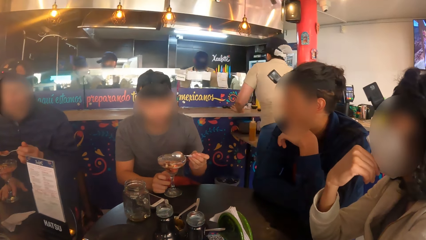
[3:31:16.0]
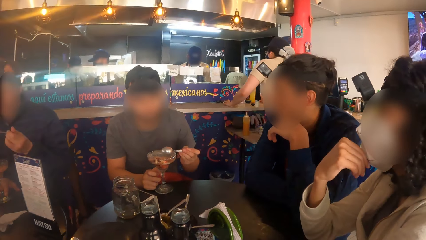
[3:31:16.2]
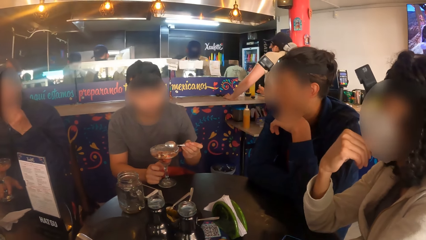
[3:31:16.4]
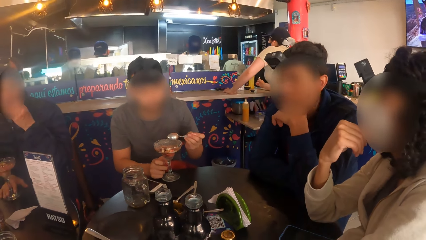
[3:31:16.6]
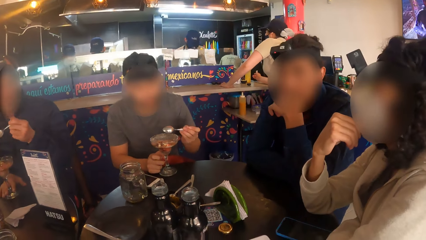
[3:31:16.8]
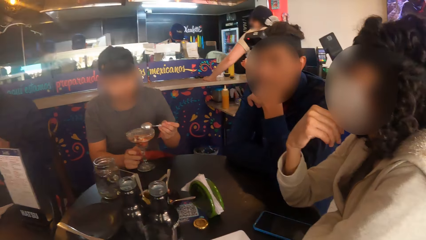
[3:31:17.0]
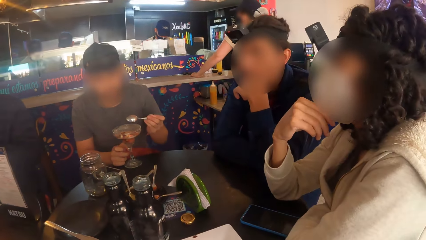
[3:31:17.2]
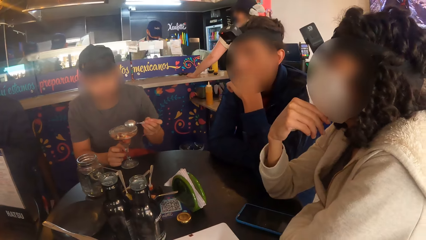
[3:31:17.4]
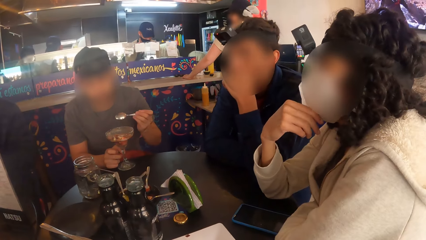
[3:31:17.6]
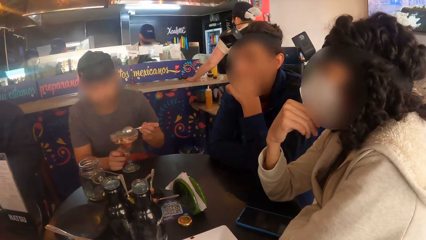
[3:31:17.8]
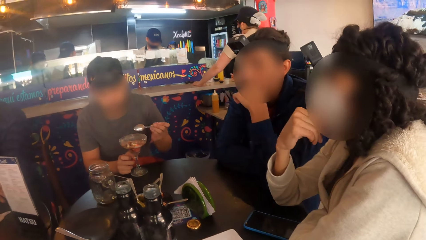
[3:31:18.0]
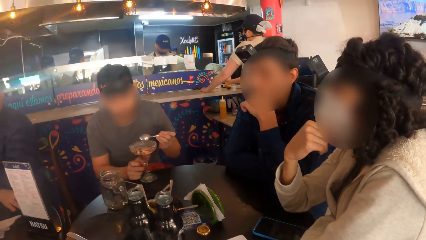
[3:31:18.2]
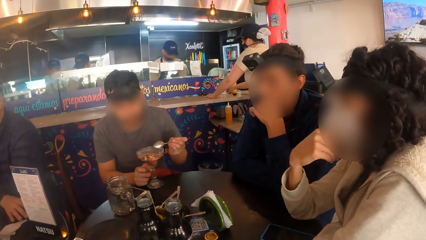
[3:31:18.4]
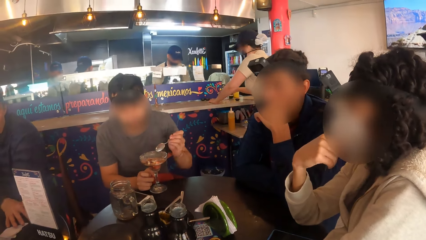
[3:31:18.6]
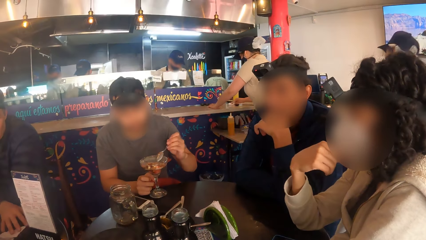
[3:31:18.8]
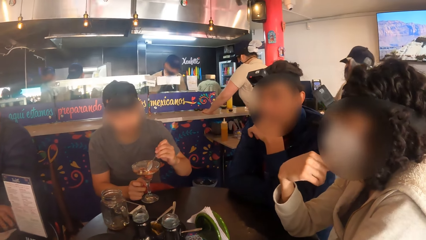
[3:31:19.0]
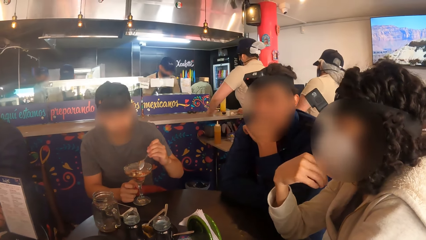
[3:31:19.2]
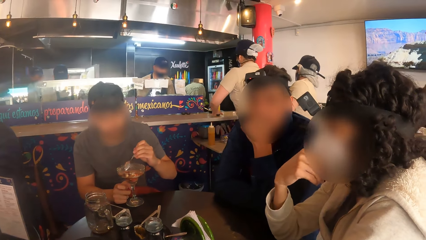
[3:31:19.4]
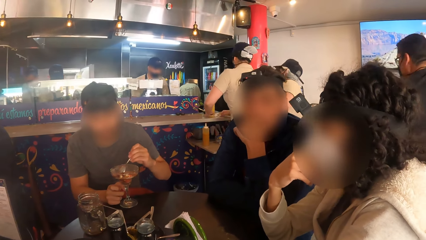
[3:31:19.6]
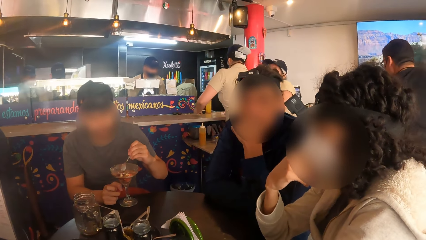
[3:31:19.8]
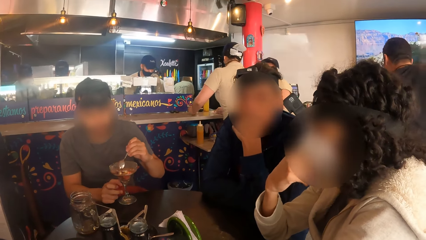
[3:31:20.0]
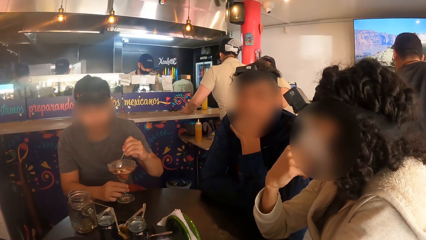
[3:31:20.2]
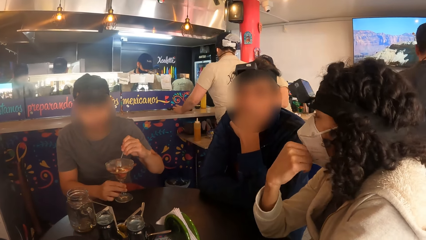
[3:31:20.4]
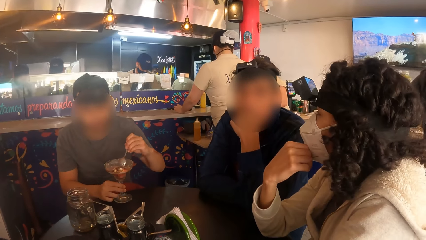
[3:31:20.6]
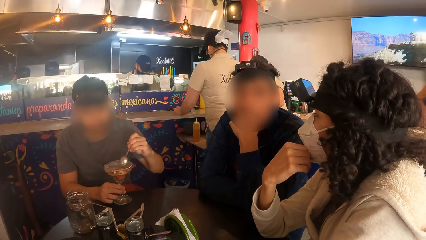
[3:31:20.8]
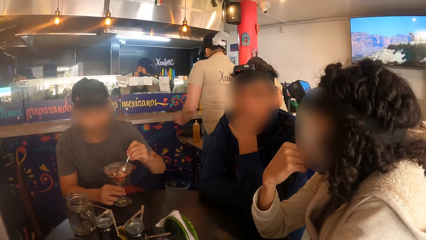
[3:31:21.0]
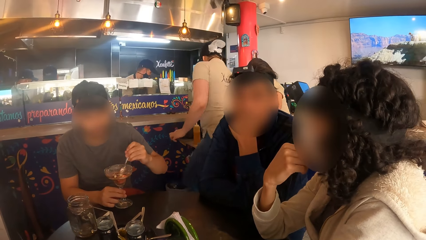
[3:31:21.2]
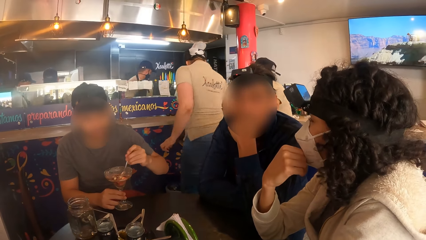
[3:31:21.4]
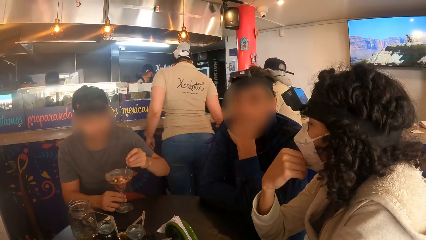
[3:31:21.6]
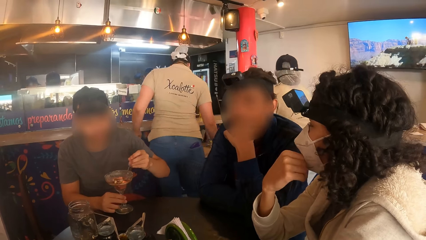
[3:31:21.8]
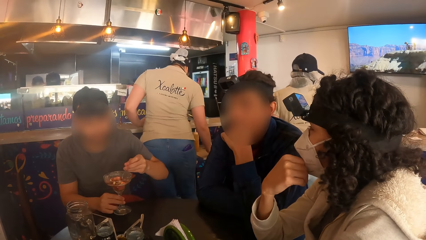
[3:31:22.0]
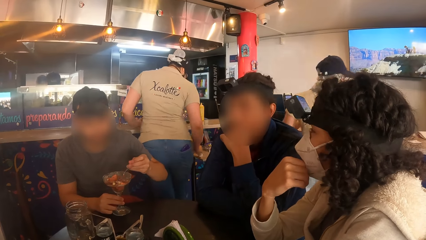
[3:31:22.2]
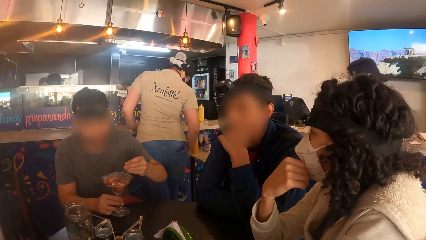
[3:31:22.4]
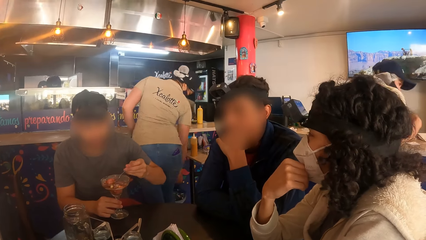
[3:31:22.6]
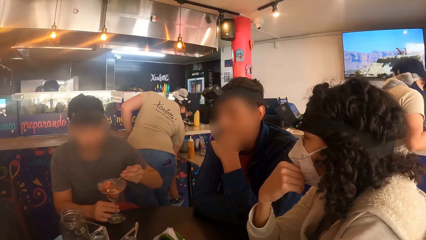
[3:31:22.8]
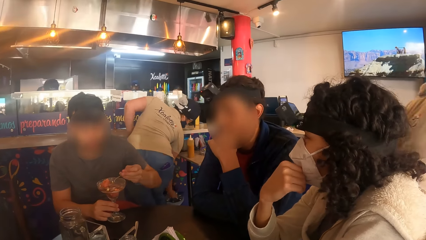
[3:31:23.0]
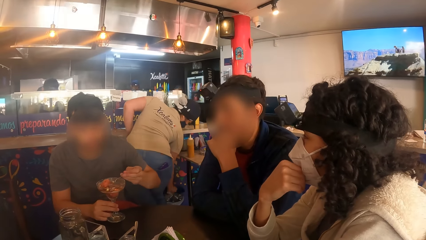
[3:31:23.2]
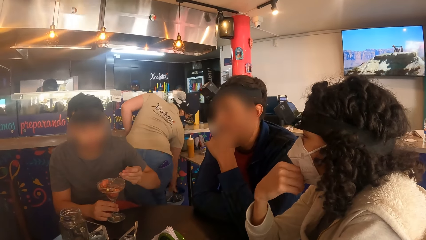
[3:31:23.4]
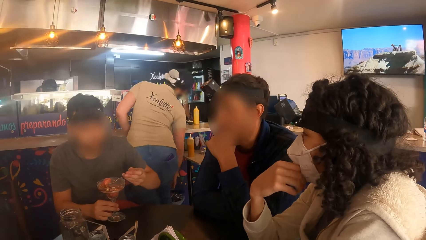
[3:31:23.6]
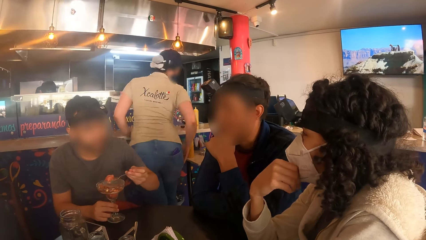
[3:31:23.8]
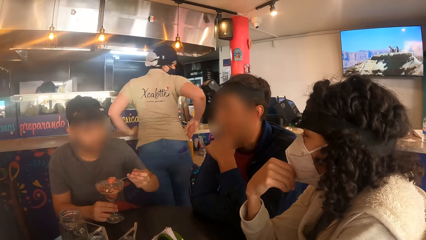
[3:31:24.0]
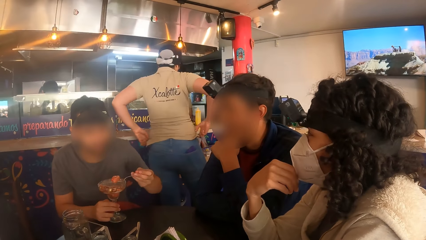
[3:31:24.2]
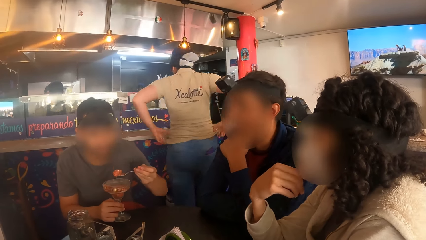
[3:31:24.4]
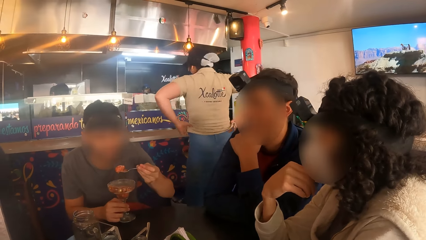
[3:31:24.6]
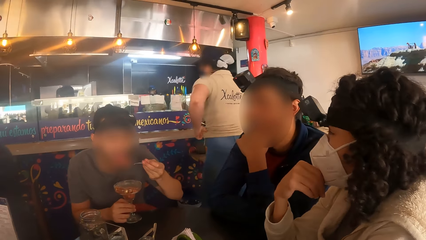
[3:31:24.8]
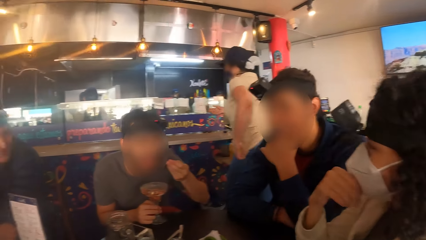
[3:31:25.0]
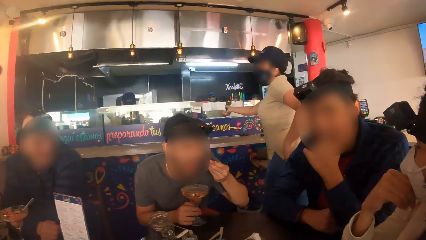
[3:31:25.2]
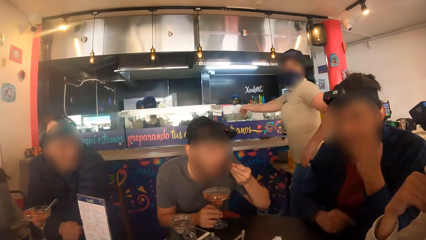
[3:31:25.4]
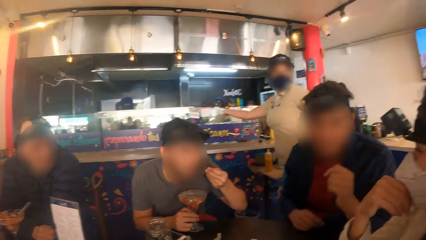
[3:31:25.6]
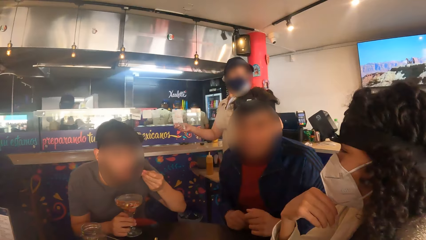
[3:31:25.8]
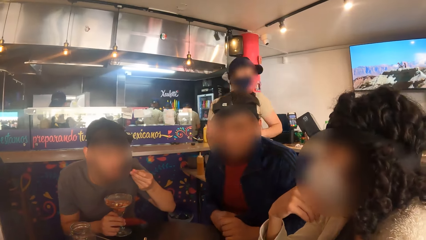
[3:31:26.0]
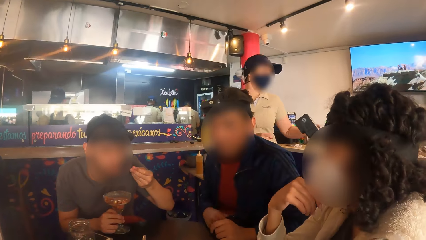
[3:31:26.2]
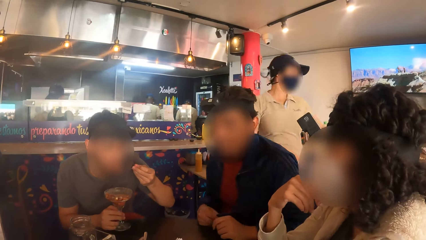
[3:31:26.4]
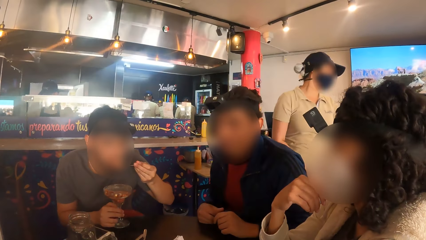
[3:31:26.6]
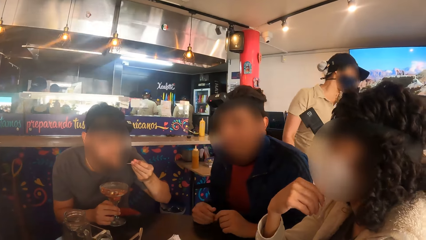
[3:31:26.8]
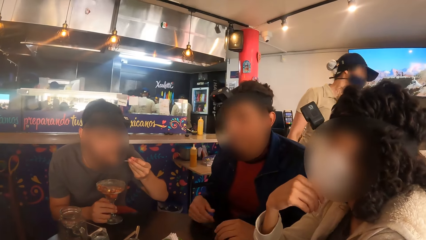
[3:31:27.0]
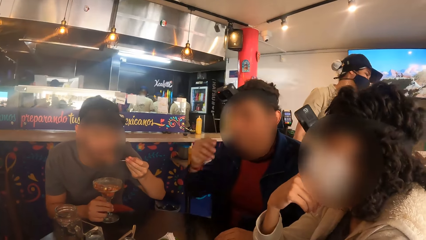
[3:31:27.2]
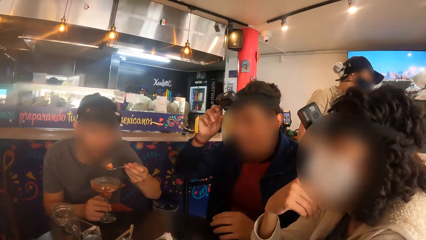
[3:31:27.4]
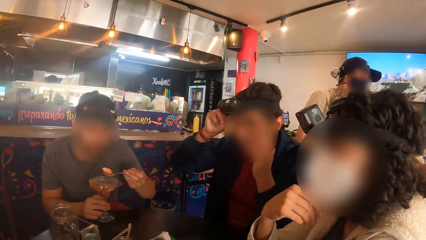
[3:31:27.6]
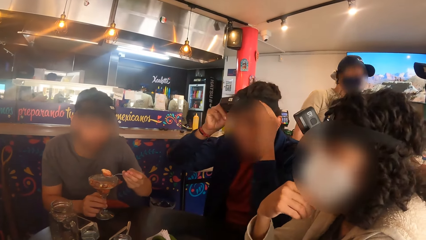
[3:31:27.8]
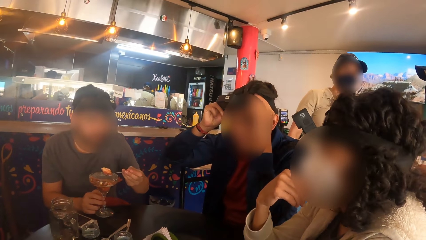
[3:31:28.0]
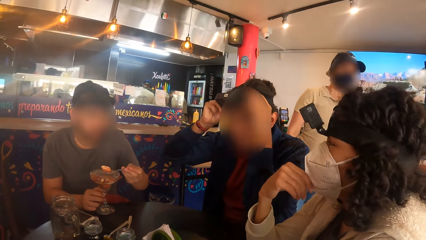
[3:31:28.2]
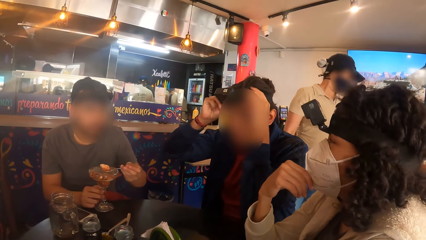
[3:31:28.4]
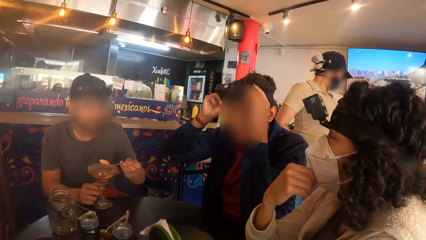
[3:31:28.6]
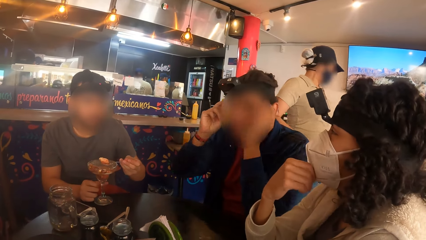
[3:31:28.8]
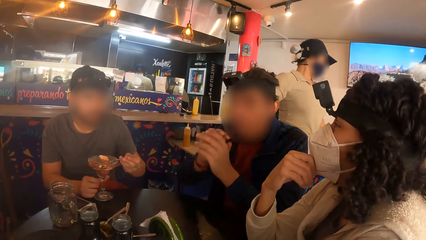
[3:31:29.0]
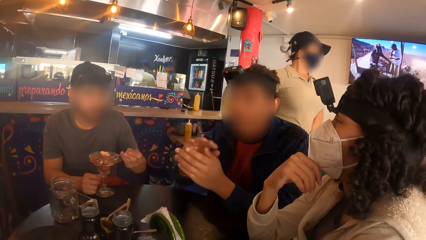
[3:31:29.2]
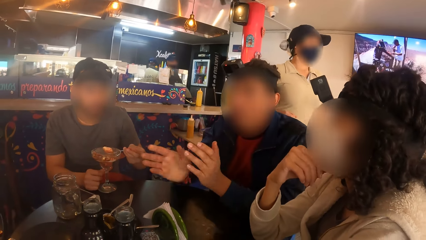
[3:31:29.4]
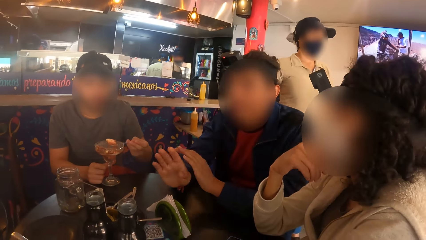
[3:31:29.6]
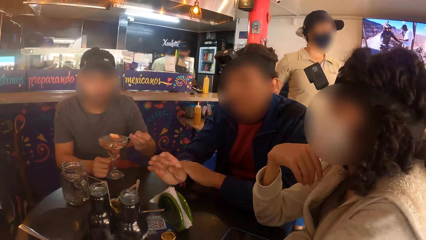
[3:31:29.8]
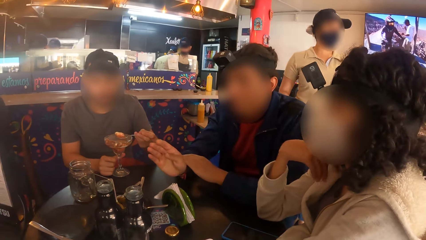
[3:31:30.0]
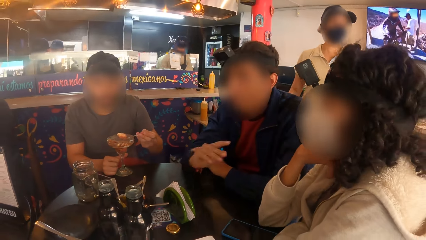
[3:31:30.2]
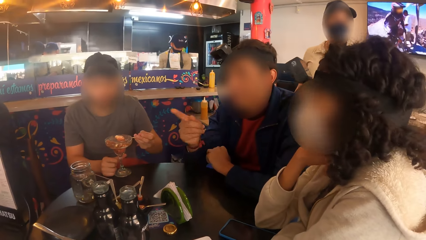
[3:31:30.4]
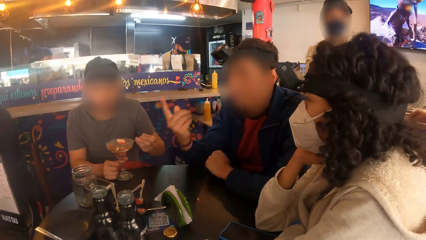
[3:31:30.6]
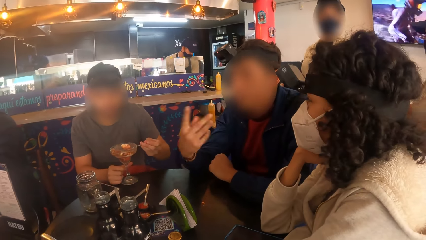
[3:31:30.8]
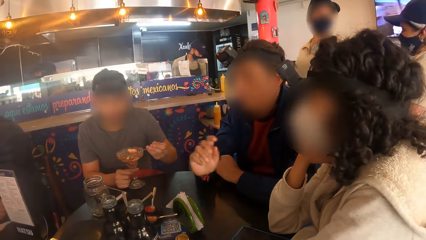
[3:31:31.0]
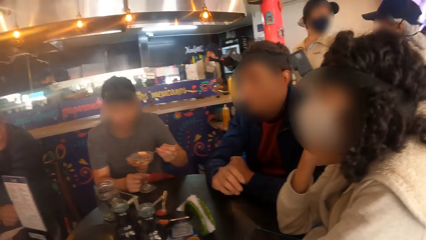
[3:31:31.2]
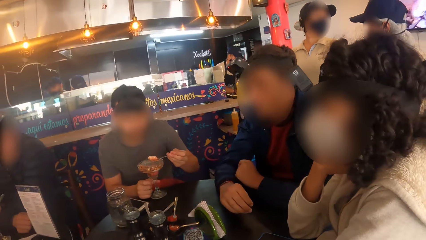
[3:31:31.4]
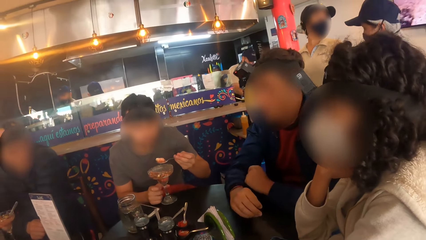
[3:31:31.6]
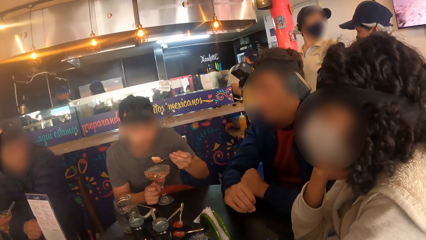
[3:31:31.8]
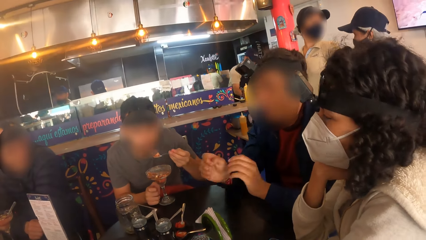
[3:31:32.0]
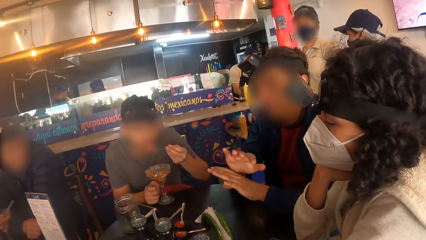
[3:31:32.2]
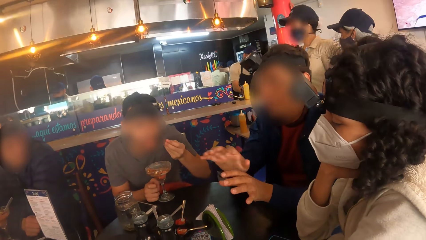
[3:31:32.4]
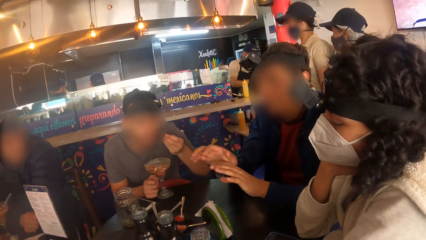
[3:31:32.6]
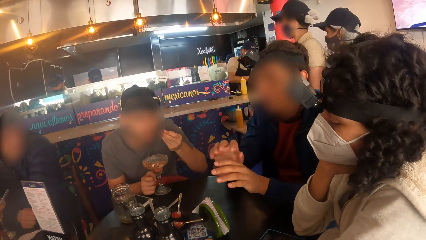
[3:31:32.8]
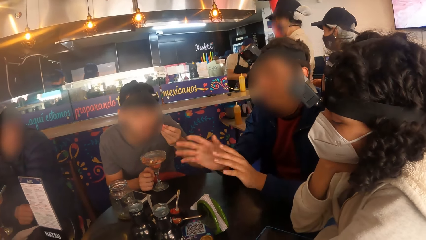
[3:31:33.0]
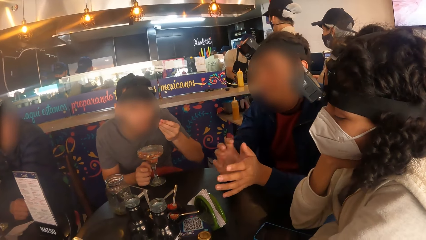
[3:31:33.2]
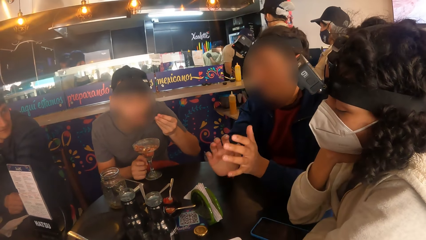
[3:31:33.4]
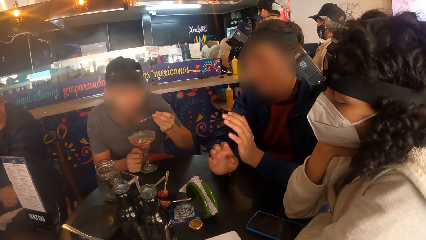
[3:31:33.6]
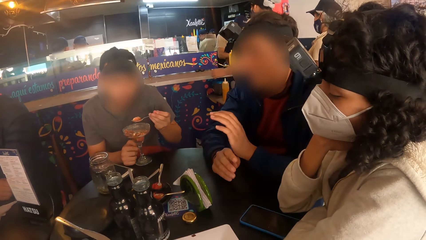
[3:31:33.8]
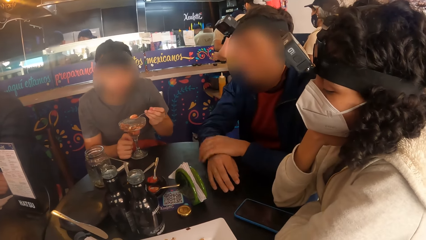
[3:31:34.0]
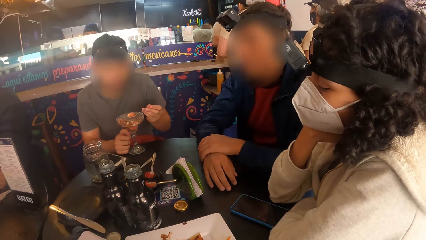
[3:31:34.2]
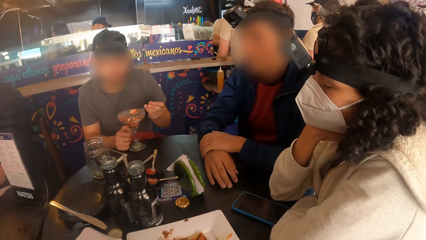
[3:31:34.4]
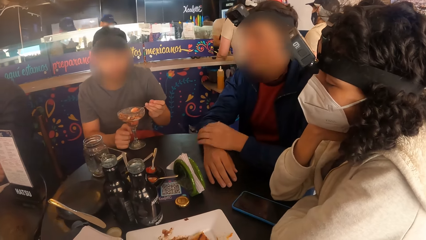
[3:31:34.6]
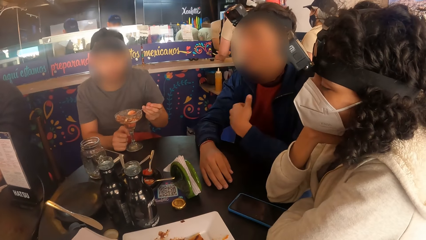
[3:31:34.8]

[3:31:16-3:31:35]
The man eats parfait from the glass cup with the spoon in his left hand. Another man touches the camera on his head with his right hand and adjusts the camera on his head with both hands. The other man interacts with the camera wearer and a group of people. The first man eats parfait from the glass cup with the spoon in his left hand.
